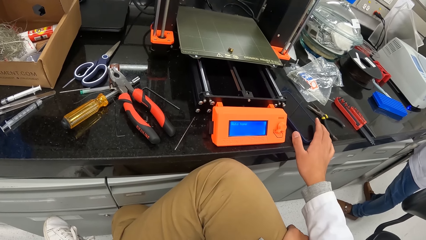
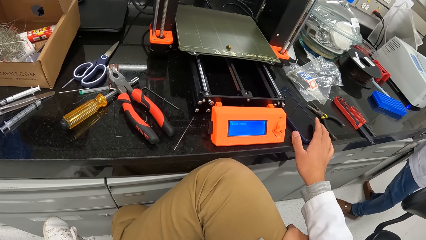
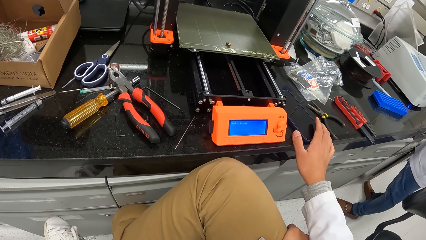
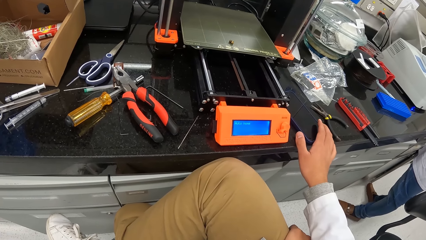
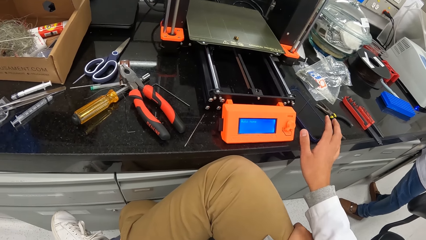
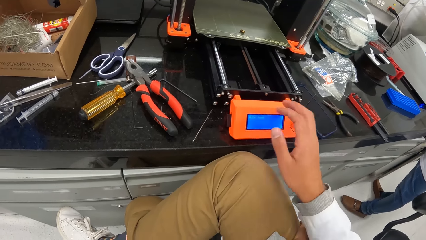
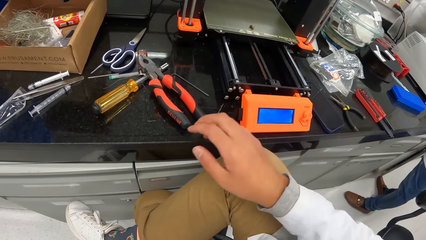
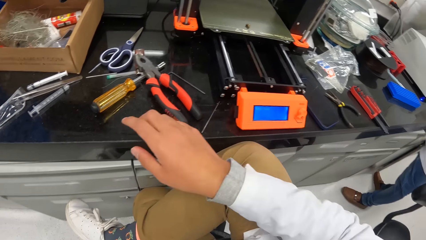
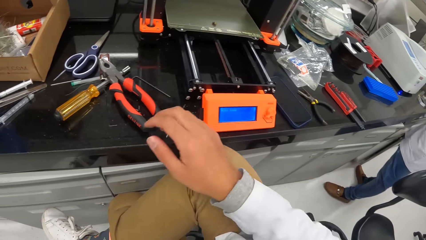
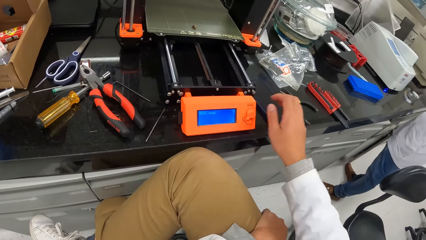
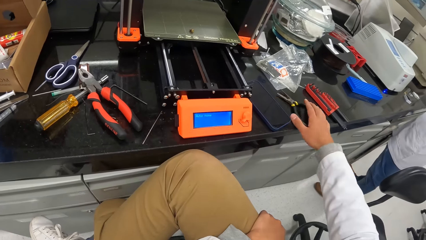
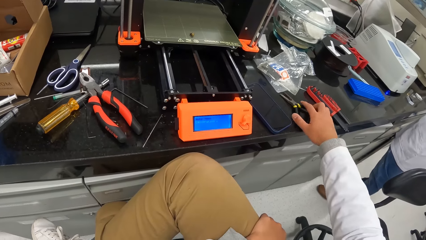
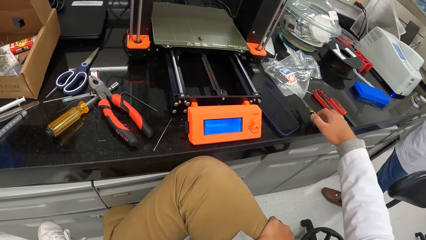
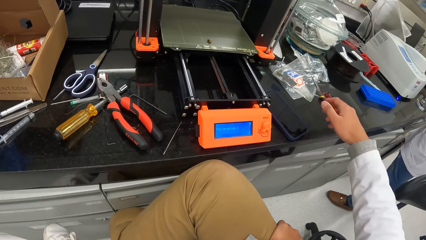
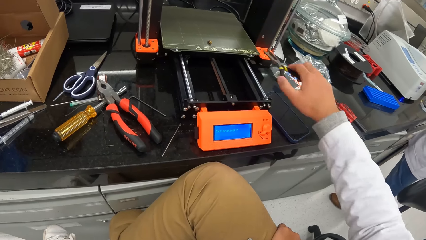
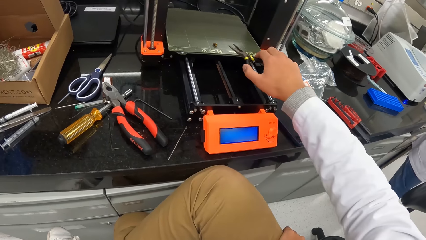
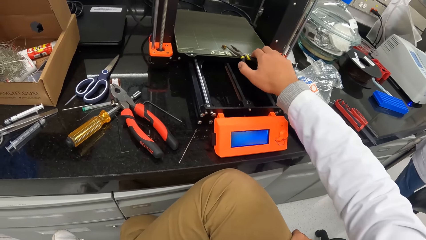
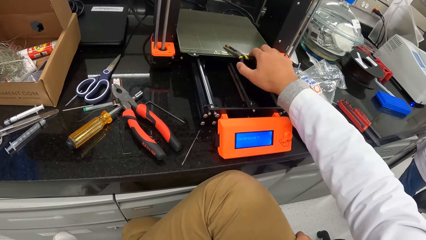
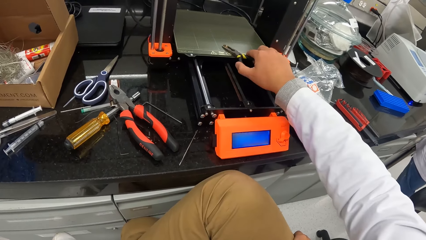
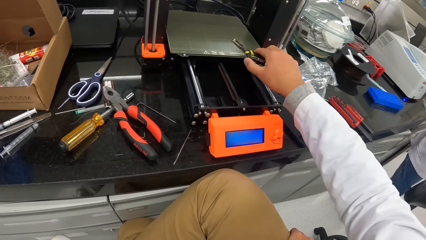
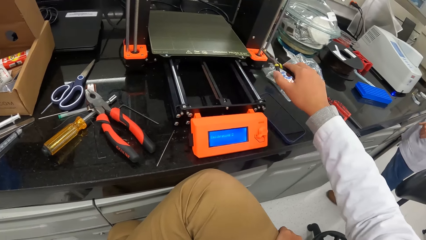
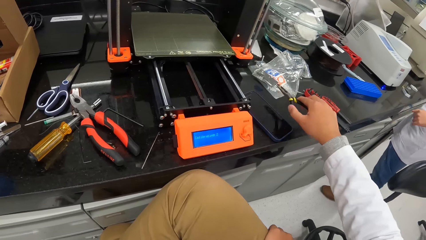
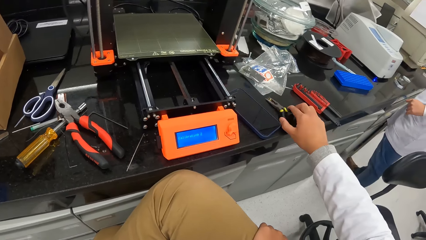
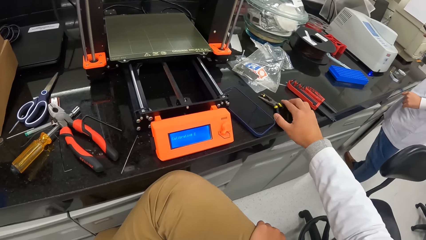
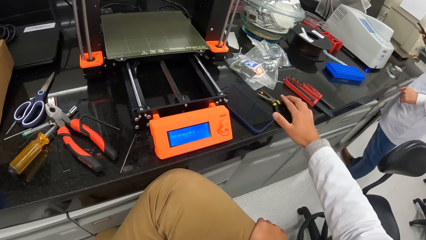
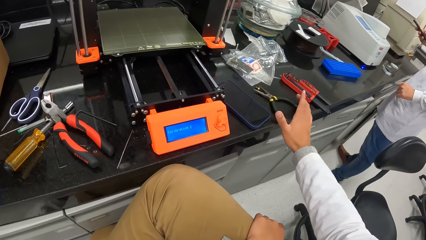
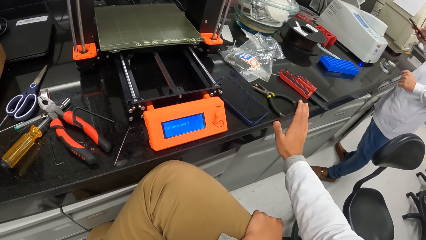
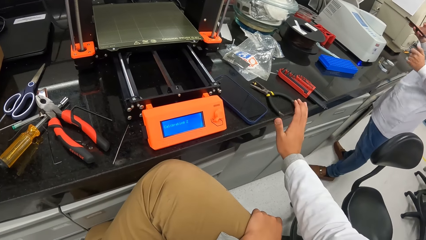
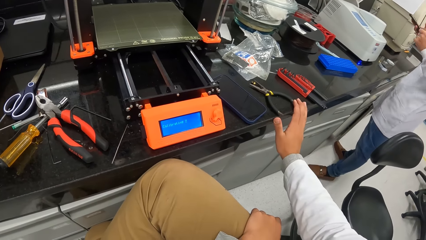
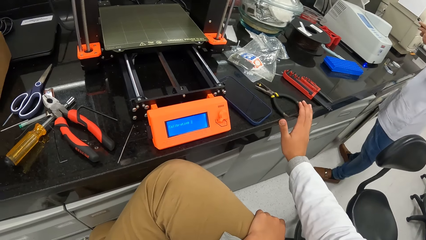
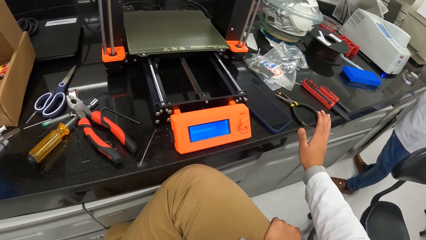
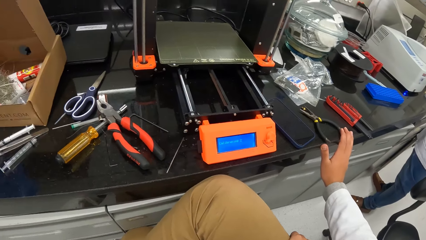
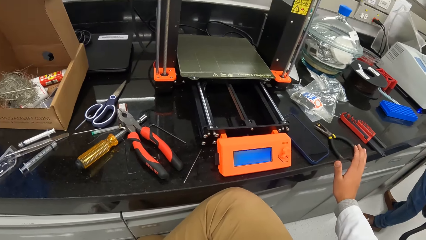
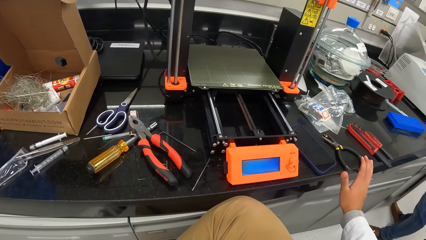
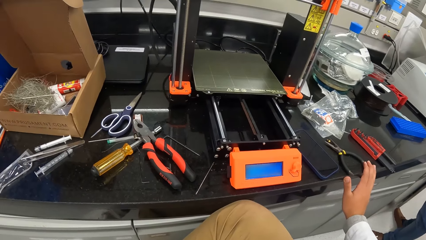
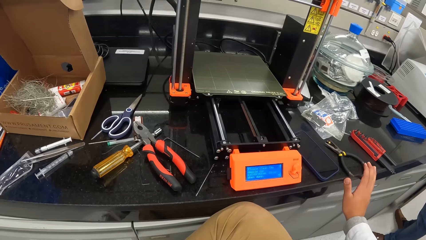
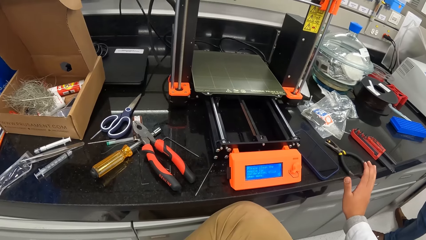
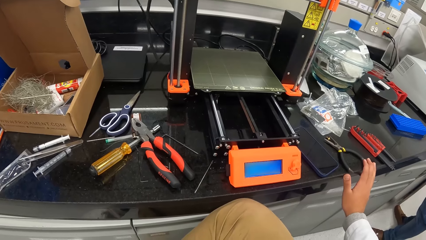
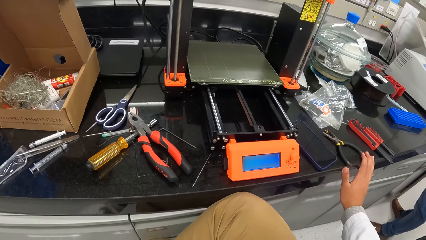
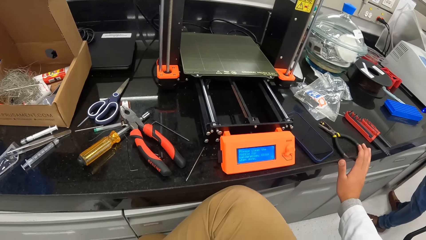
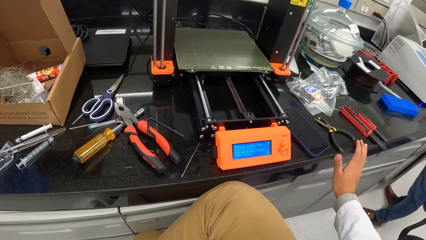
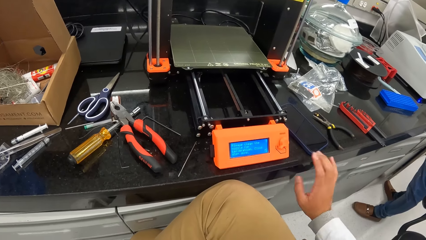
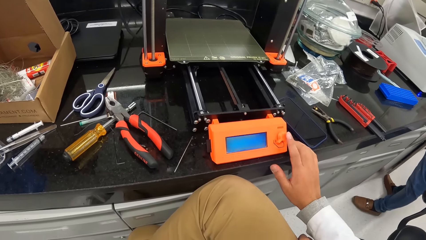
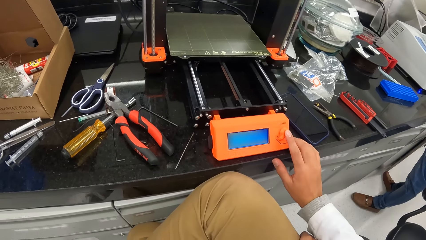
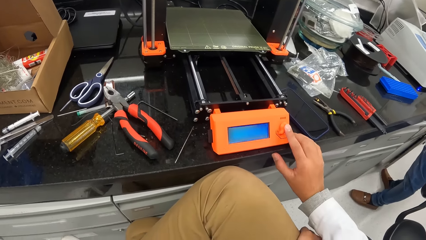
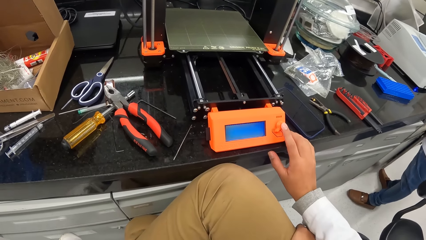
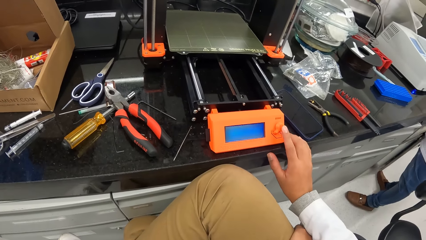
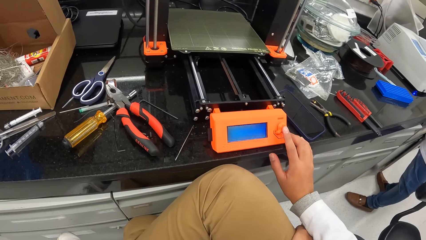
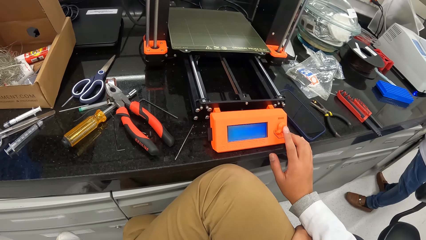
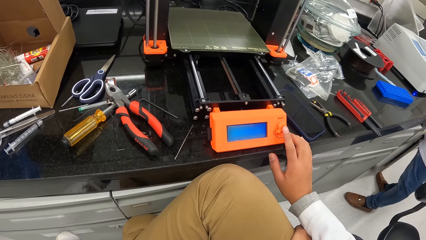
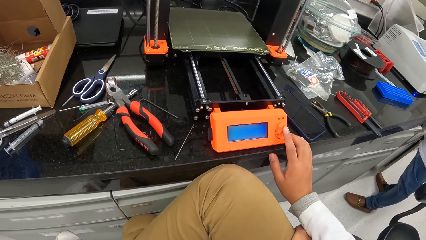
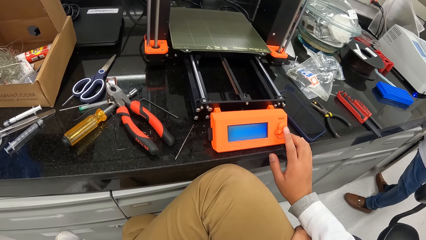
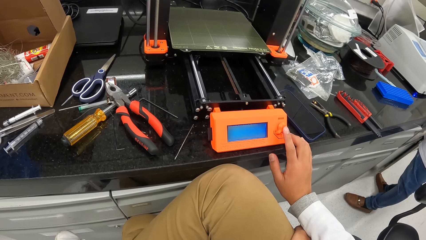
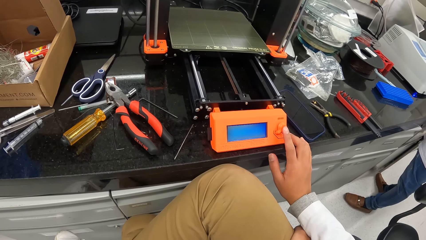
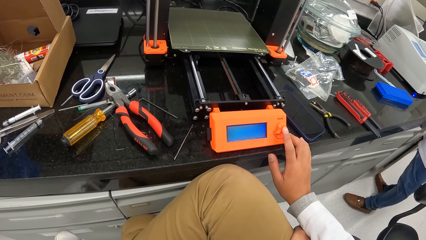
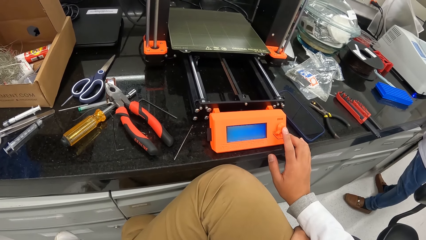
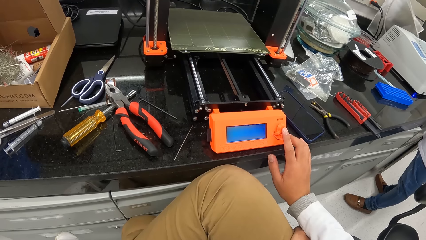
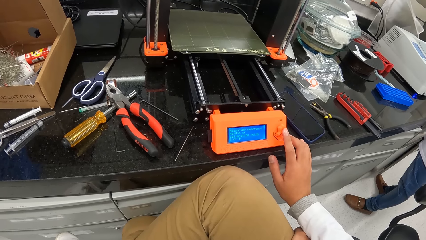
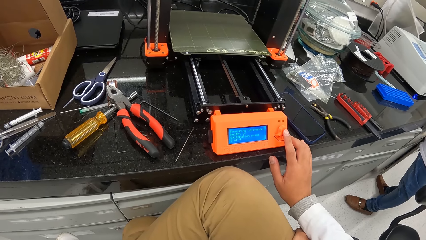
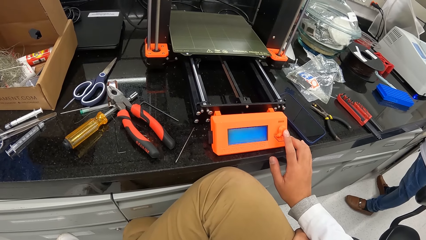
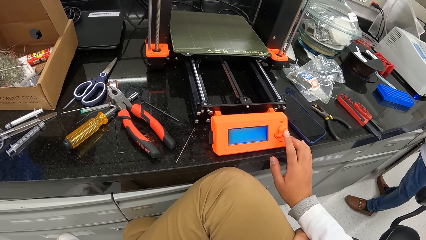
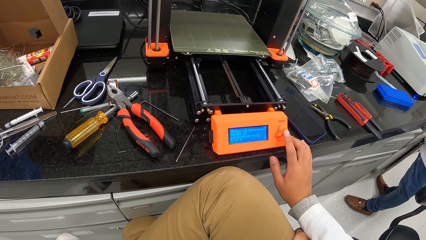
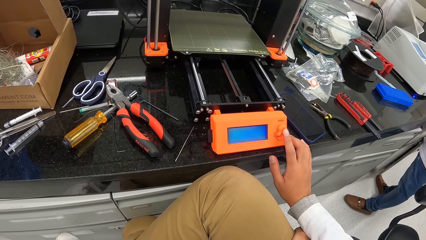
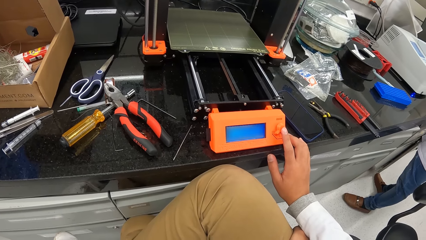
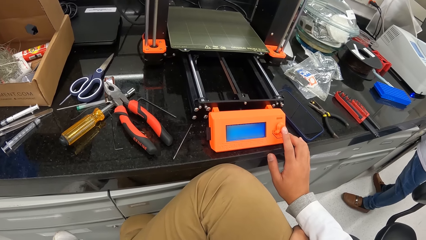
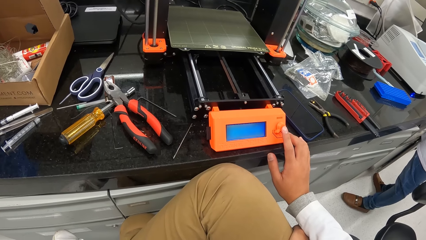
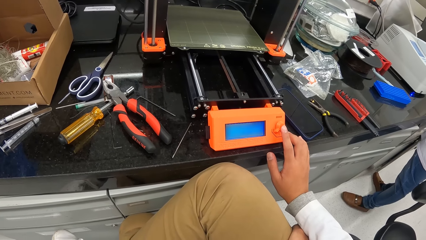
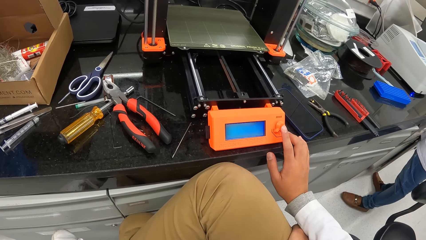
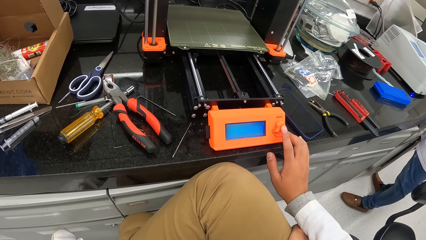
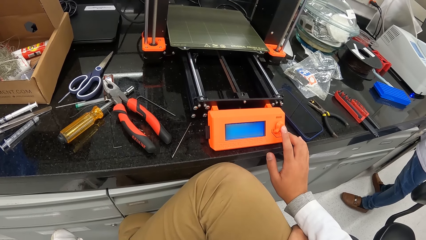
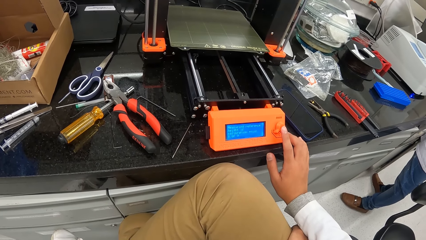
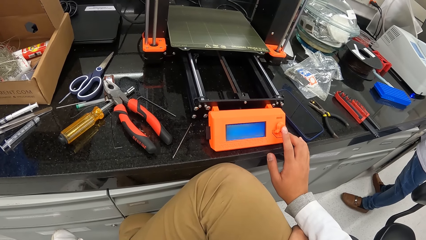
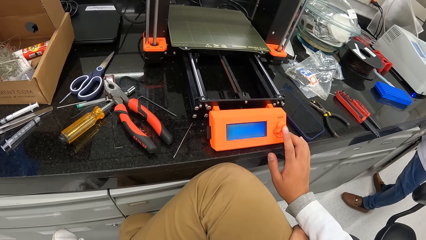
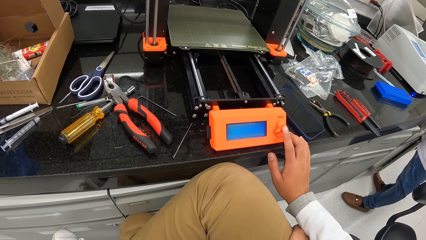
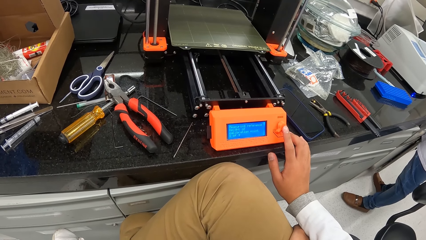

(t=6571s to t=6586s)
The camera wearer picks up the pair of pliers on the cabinet top with his right hand. He picks up the screw on the heated bed of the 3D printer with the pair of pliers in his right hand. He places the pair of pliers together with the screw on the cabinet top with his right hand. The man operates a mobile phone with his right hand. The man touches the mobile phone with his left hand. The camera wearer operates the 3D printer on the cabinet top with his right hand.
